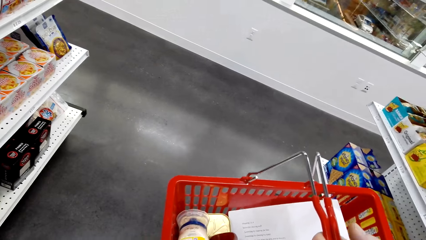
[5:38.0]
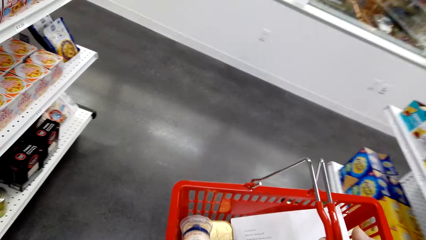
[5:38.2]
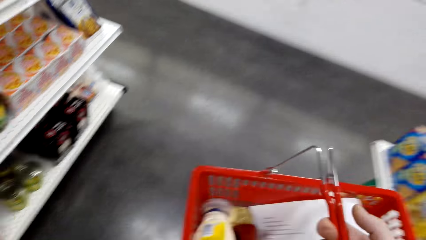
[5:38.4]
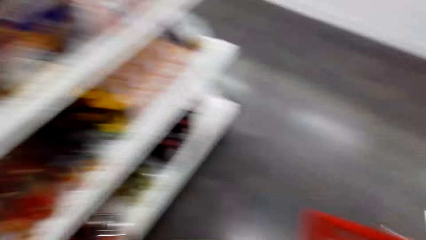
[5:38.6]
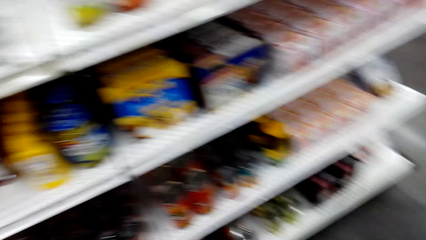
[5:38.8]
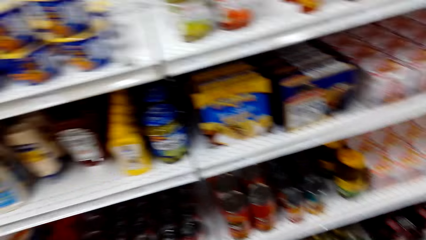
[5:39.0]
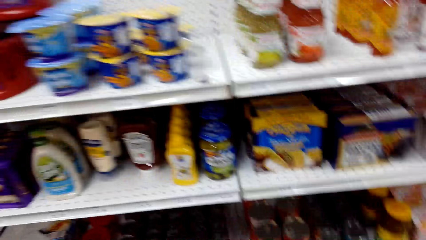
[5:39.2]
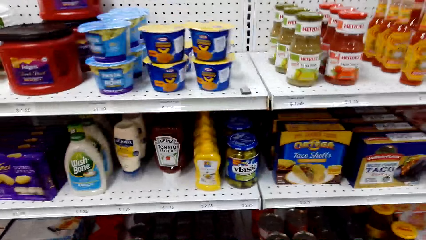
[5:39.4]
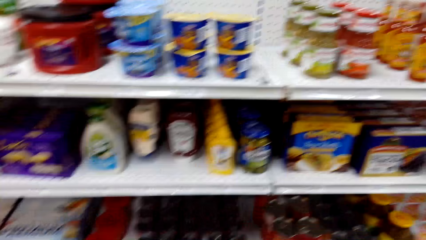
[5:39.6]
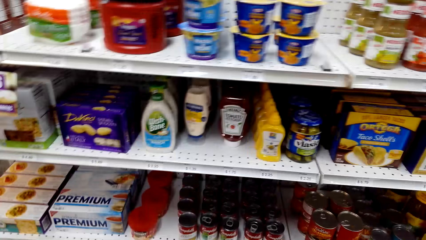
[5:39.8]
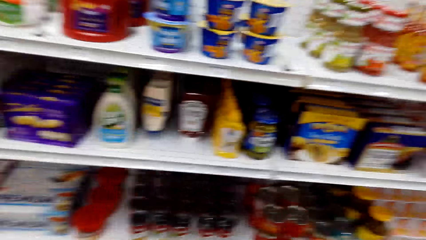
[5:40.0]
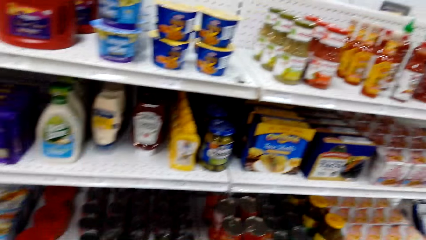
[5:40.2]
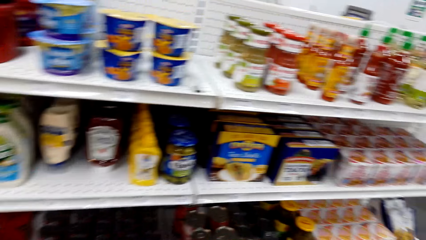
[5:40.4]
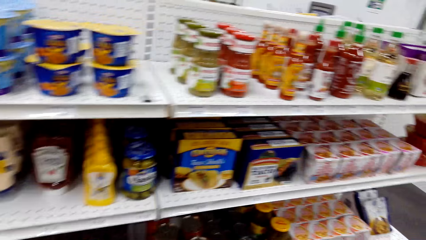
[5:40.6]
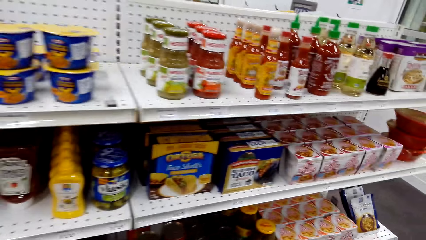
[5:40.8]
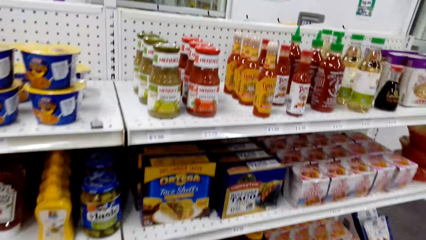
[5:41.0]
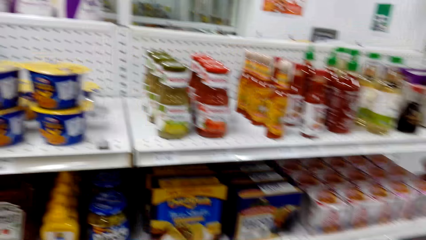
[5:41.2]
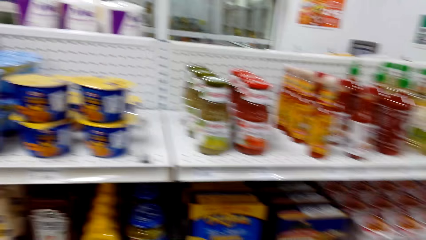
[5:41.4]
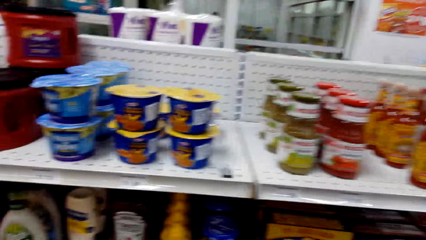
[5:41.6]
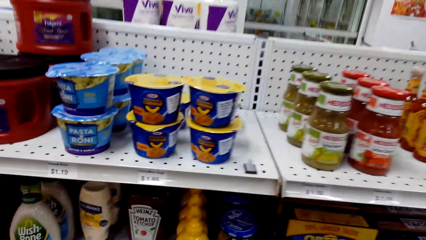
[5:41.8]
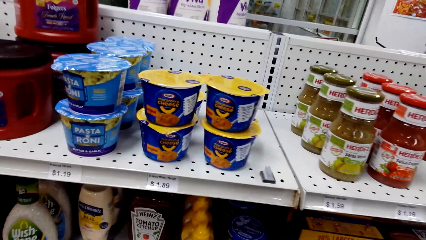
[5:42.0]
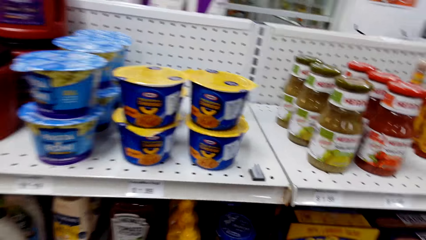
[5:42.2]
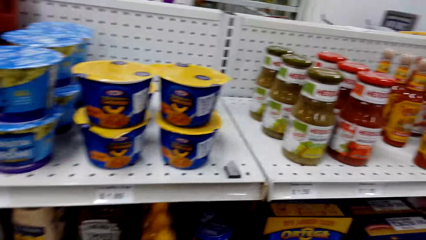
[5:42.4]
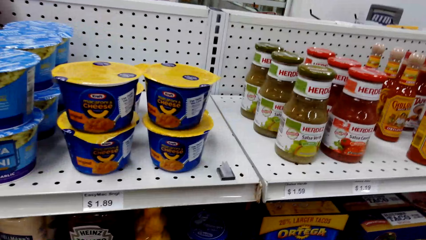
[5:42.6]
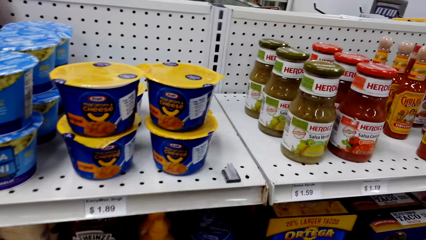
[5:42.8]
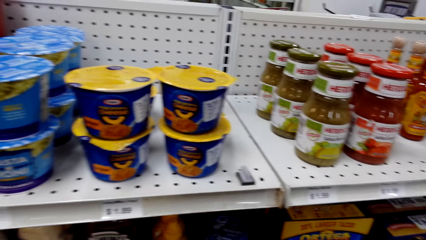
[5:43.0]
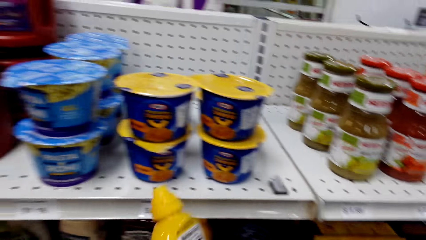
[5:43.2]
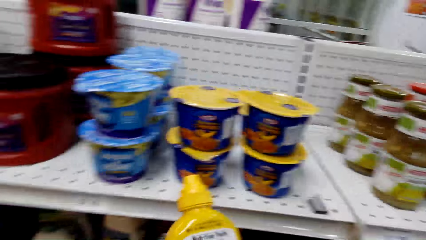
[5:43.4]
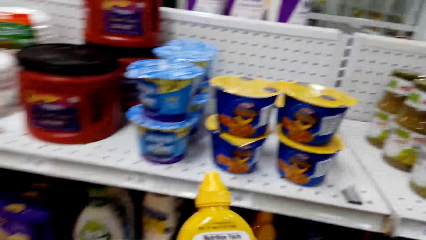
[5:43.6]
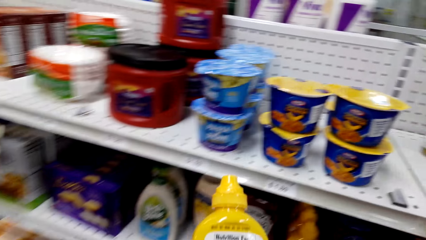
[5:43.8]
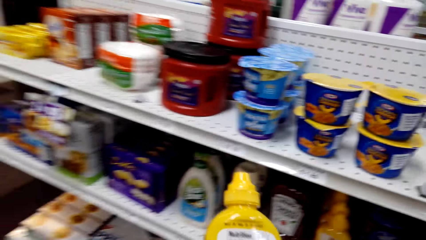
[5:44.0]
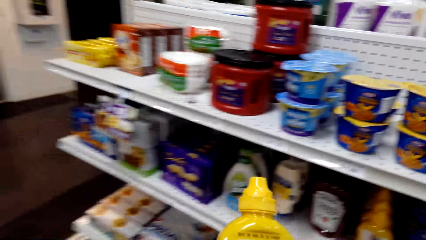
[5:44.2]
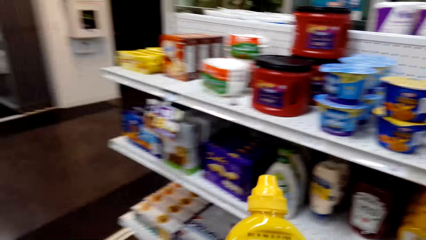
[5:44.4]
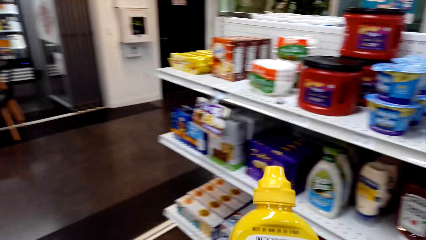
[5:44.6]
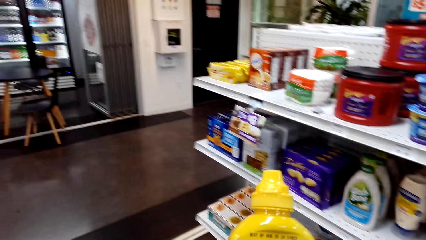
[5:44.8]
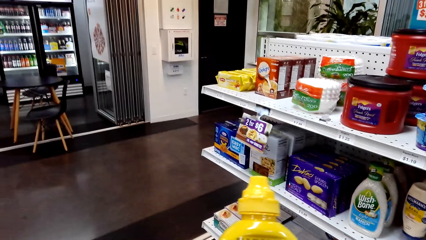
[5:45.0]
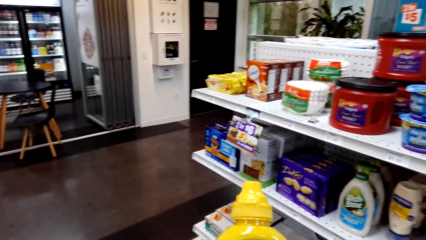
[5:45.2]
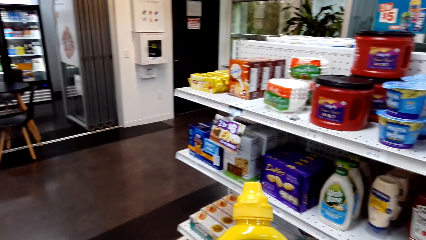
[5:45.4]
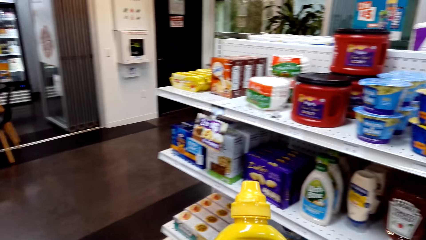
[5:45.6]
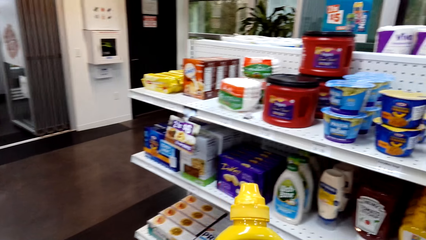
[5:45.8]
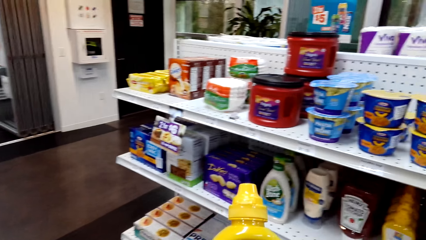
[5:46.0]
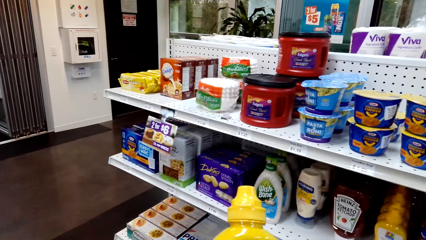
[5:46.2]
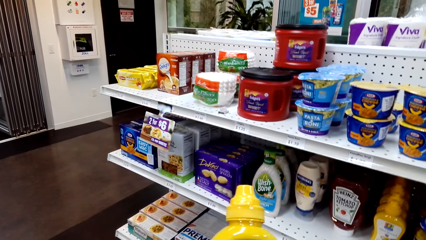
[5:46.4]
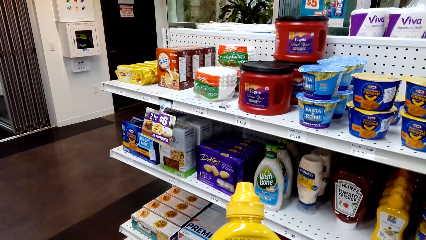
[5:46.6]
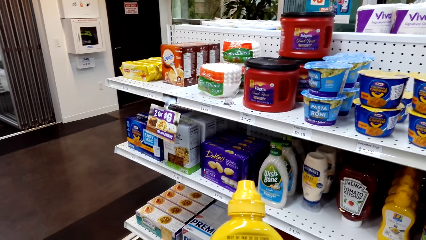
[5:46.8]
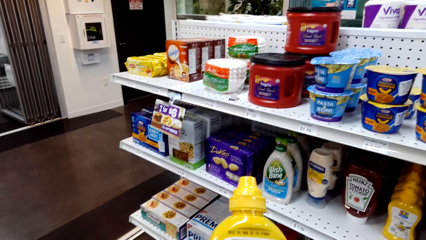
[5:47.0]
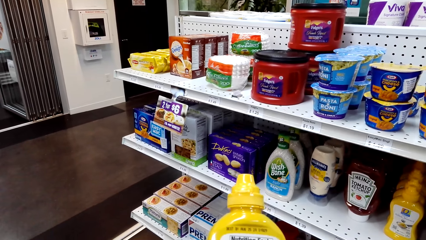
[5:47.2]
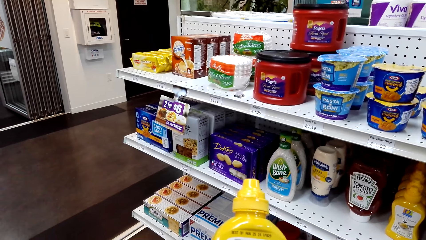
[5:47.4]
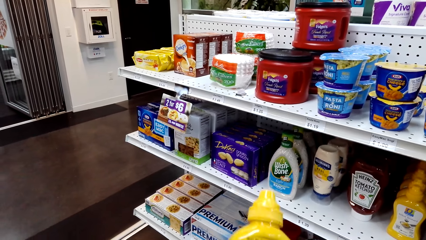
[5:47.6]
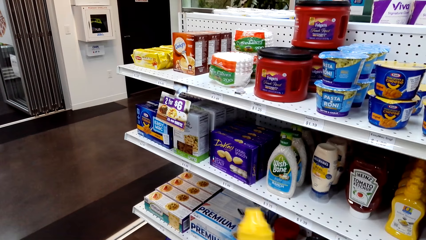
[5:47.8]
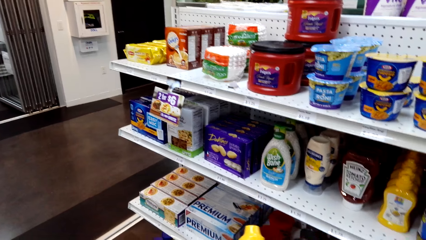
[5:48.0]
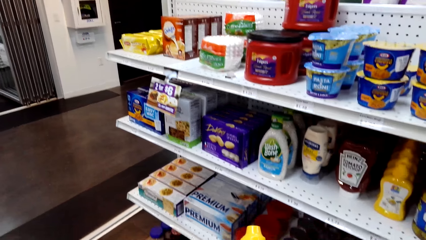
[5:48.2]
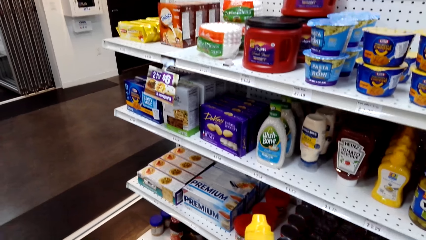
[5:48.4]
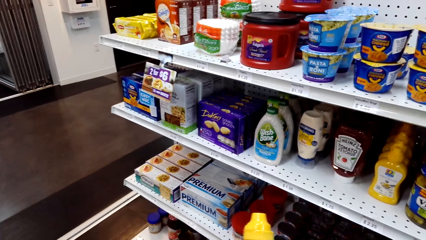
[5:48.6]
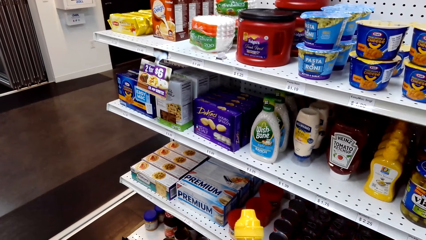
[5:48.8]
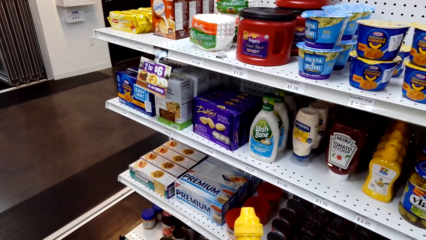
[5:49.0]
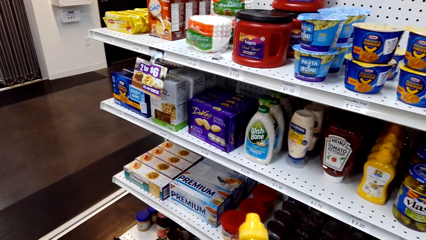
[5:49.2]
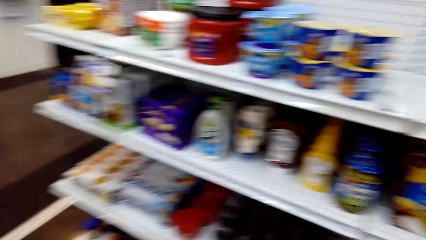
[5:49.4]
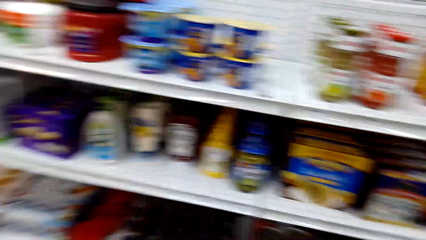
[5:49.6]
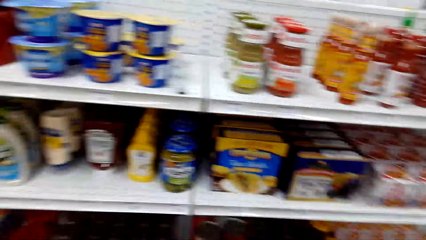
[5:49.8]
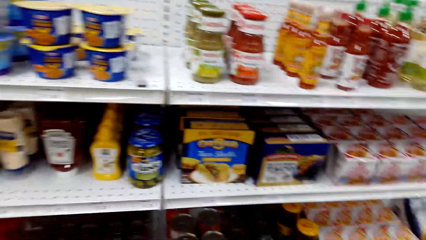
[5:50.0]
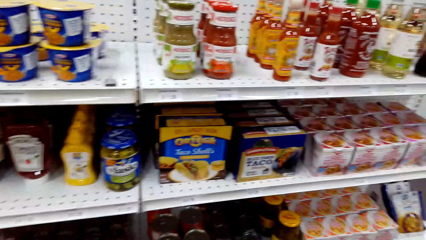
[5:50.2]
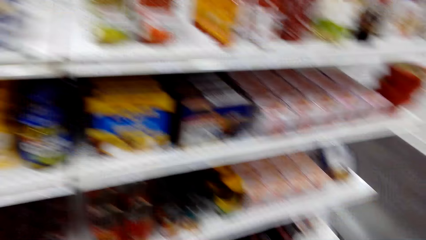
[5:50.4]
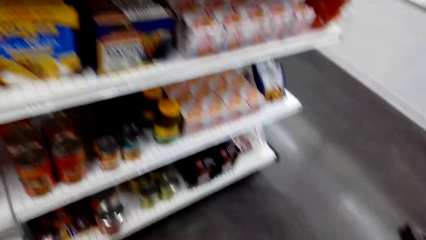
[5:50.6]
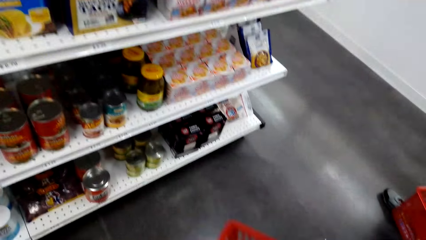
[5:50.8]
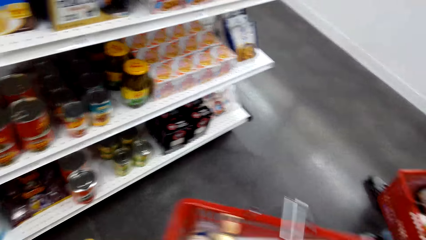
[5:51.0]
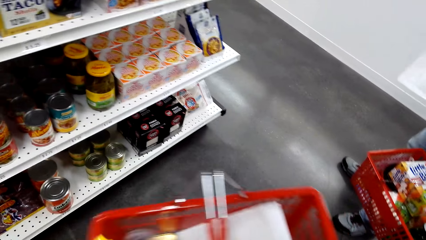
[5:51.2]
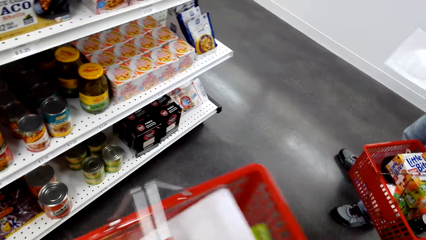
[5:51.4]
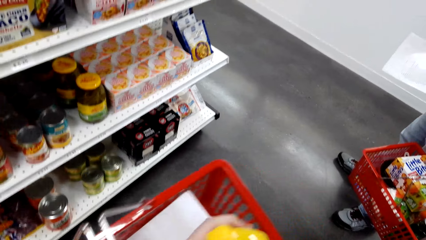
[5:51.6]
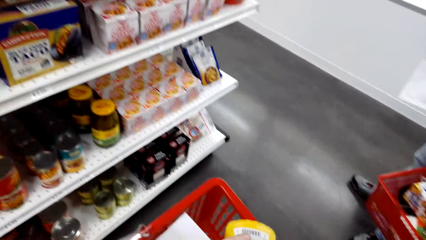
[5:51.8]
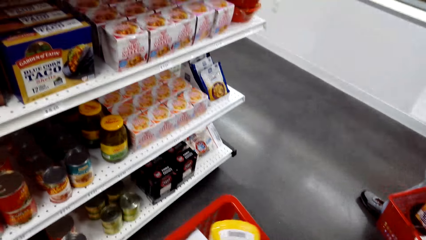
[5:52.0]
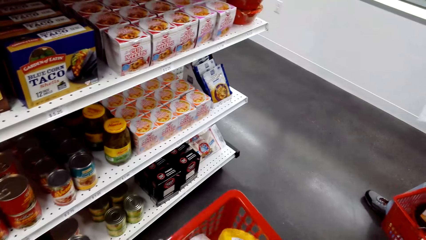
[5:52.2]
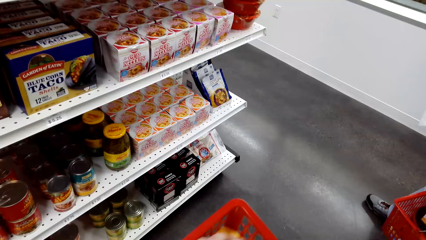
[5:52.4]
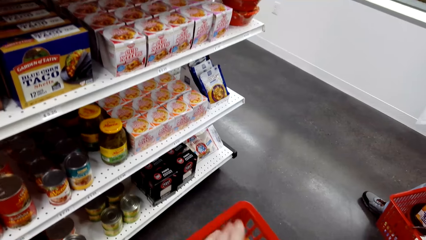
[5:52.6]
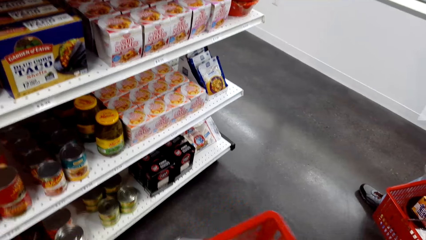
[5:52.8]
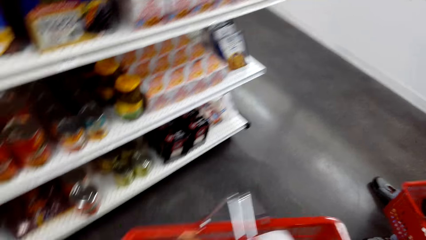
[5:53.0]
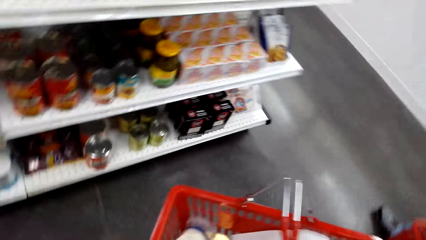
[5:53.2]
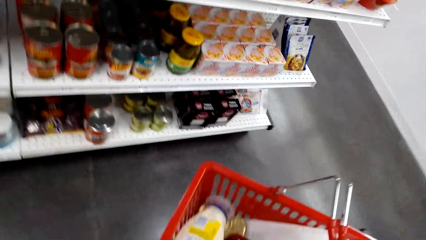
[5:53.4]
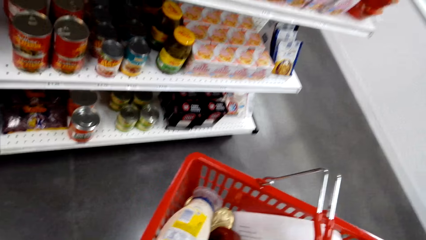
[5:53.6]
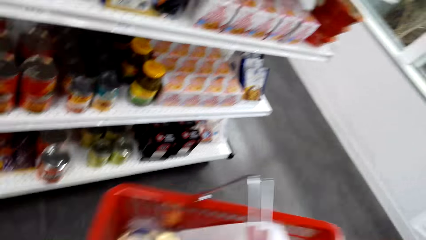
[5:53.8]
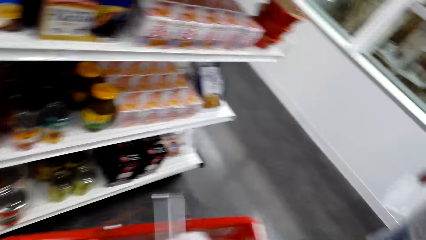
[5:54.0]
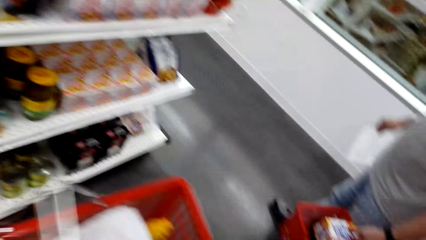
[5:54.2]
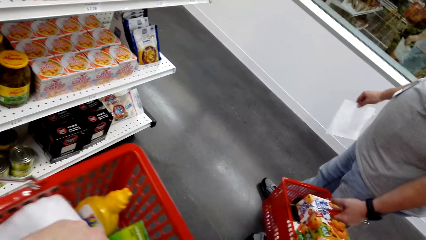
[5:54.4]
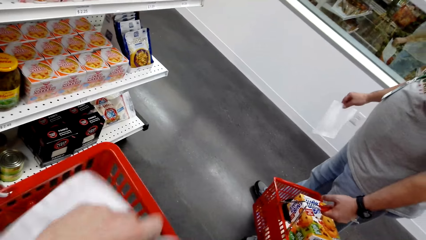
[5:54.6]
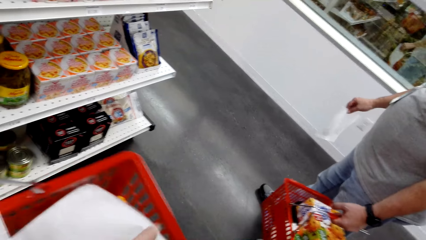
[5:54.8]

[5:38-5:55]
The camera wearer carries the shopping cart. They stare at the shelf. They pick a bottle of something or yellow mustard and stare at the bottle. They put the bottle in the shopping bucket. A man stands near the camera wearer. The camera wearer arranges things in the shopping bucket.
